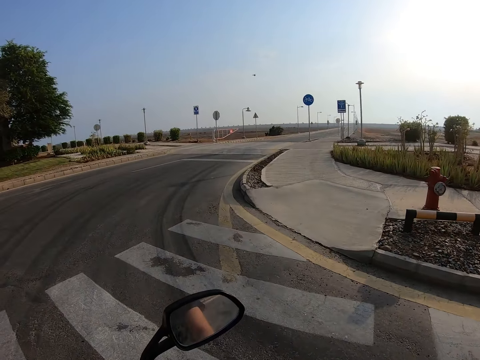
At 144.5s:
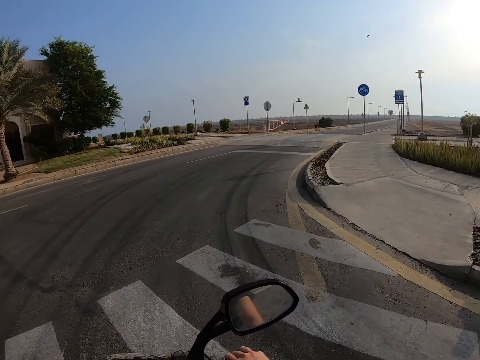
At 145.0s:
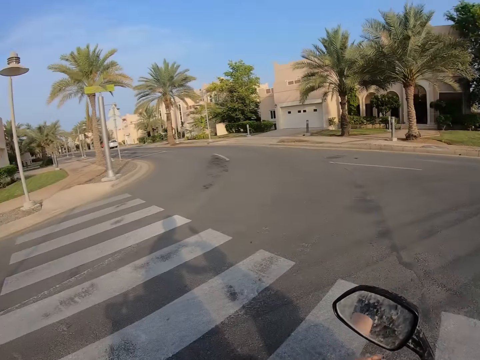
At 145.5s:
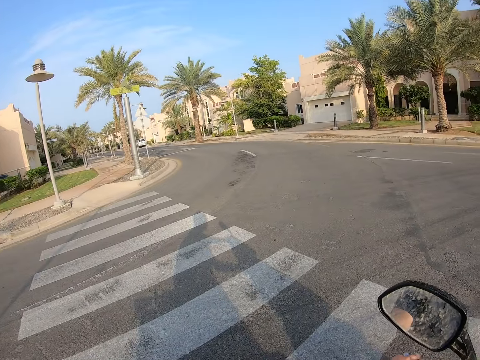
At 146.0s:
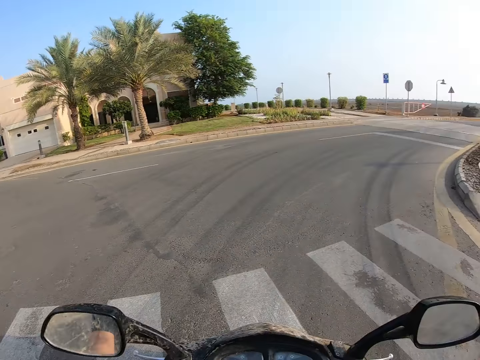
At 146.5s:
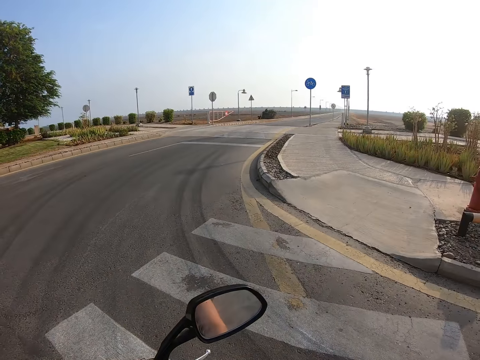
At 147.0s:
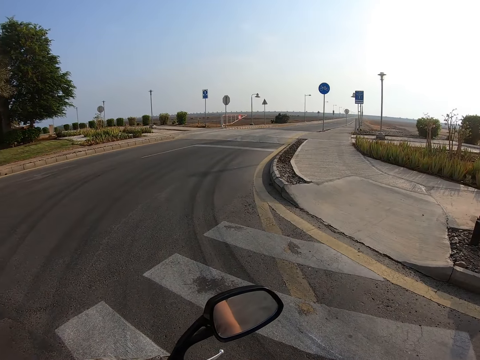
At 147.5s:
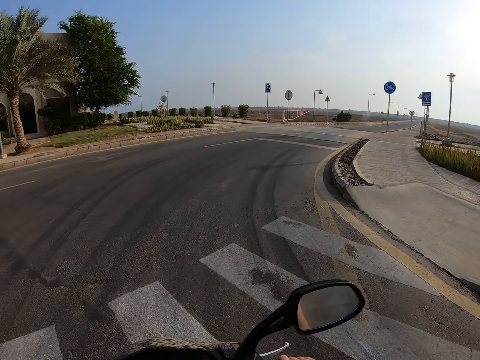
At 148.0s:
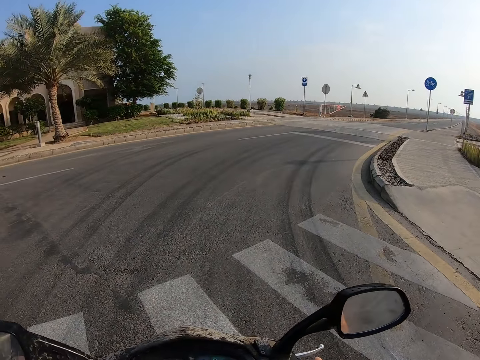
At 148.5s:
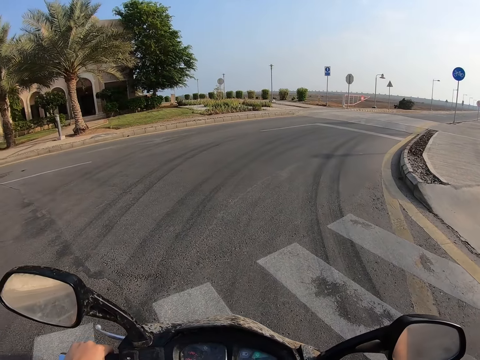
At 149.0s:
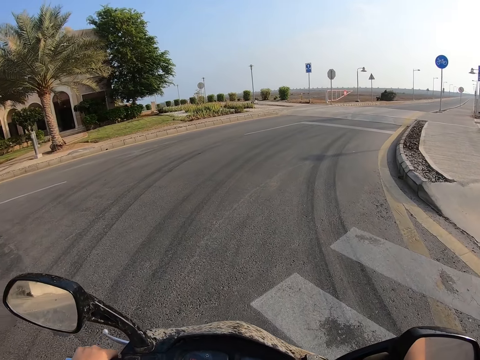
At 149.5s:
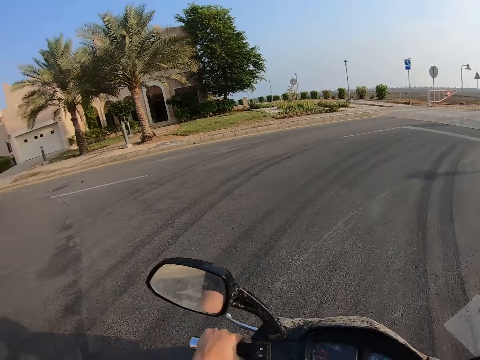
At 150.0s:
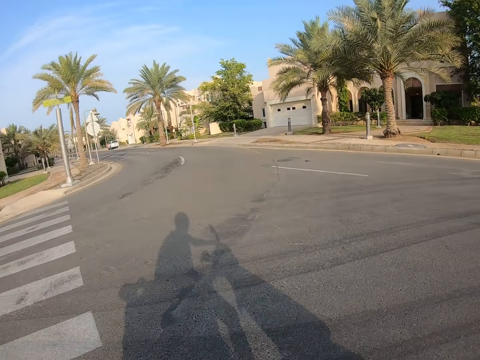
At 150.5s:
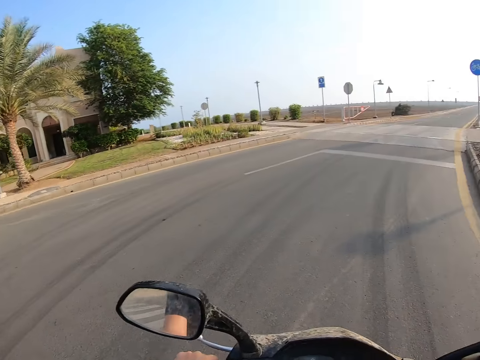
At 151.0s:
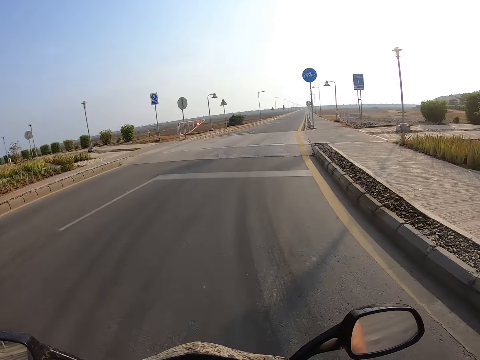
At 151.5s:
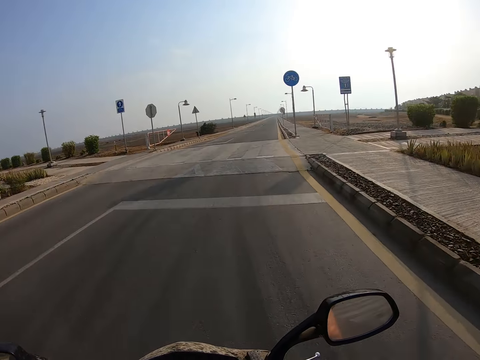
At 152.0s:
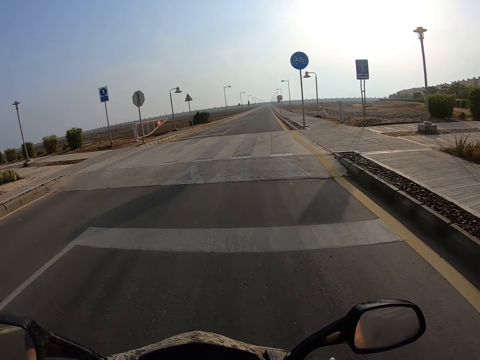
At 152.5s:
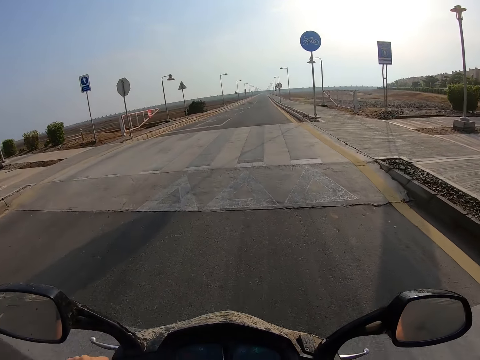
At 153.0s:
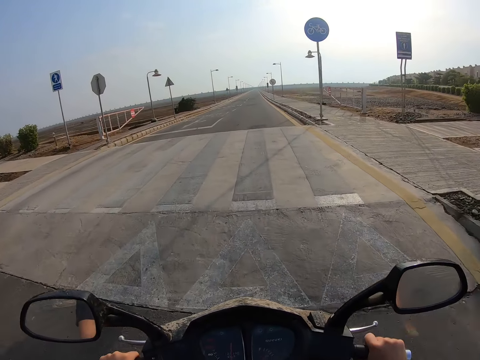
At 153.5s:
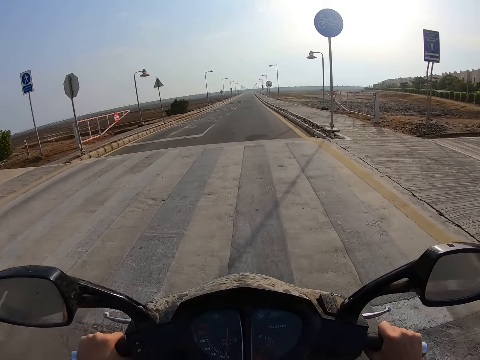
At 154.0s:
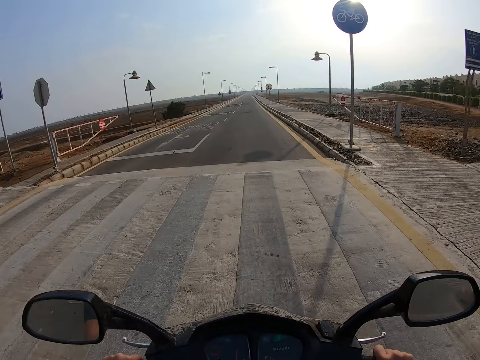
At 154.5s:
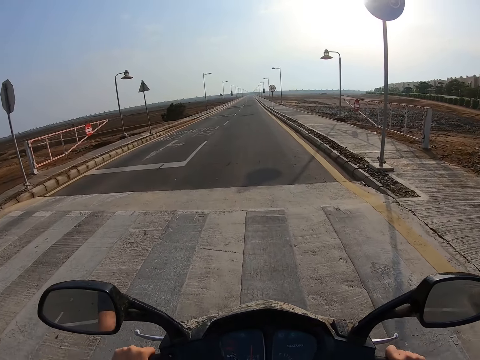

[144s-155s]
The camera wearer looks around. They drive the motorbike.

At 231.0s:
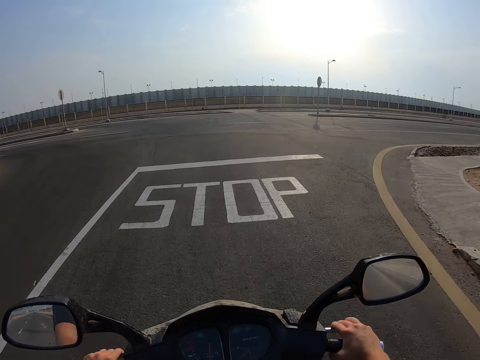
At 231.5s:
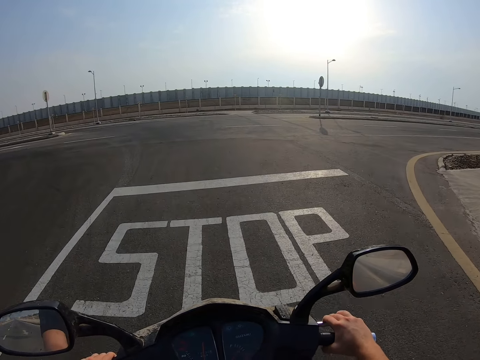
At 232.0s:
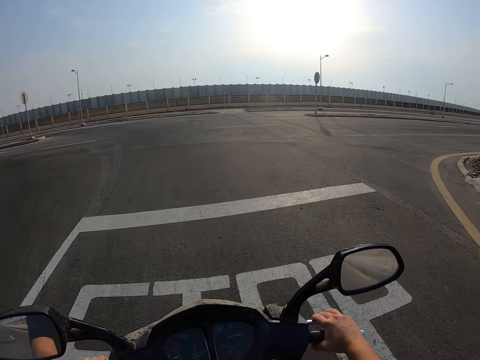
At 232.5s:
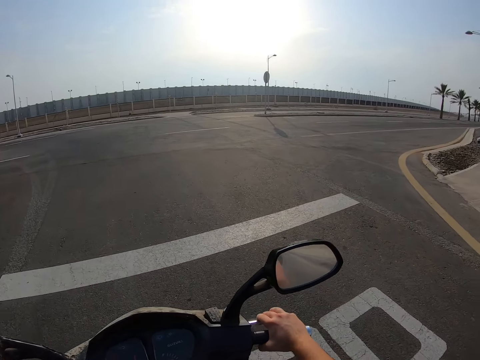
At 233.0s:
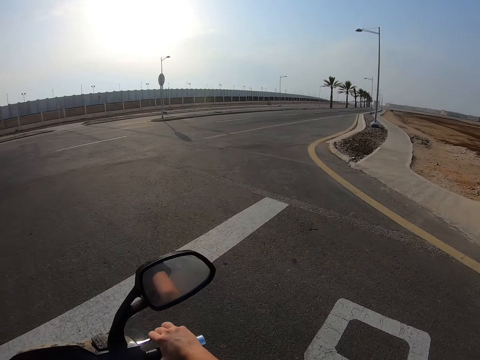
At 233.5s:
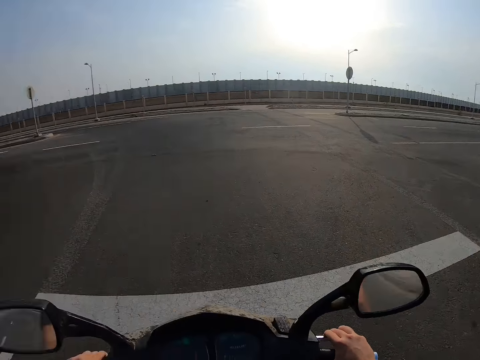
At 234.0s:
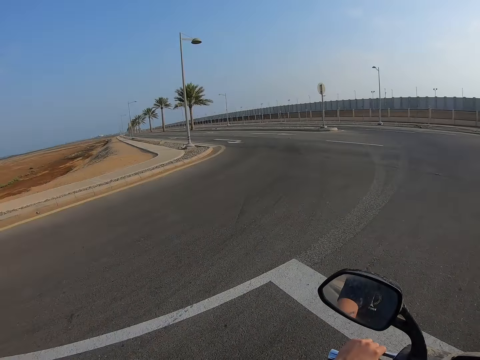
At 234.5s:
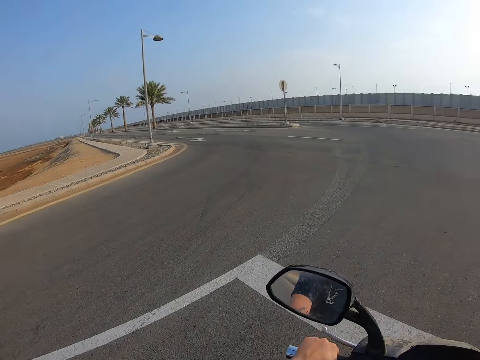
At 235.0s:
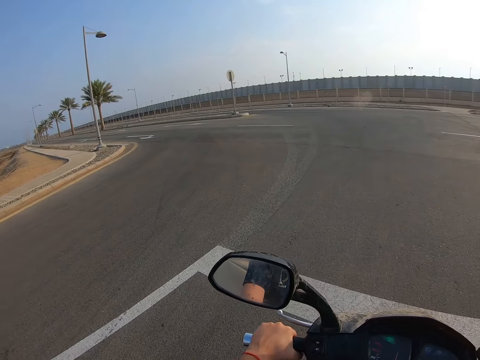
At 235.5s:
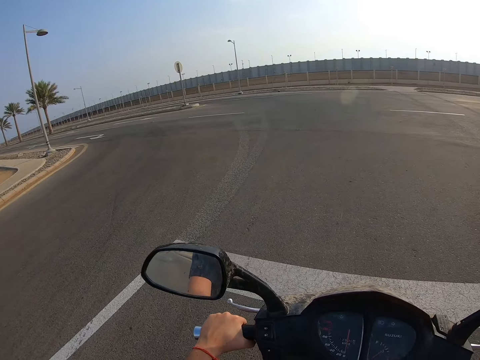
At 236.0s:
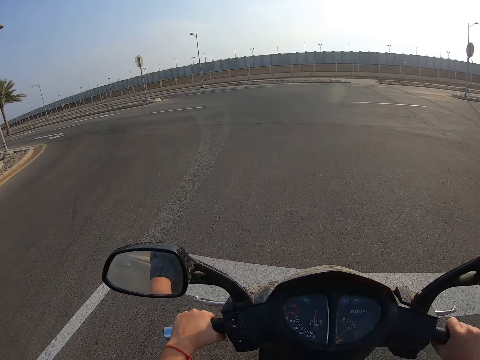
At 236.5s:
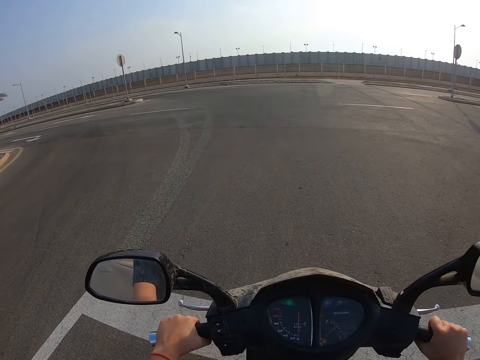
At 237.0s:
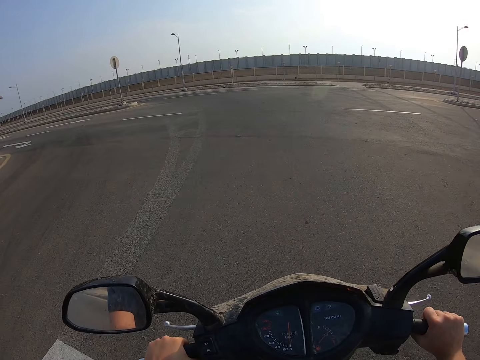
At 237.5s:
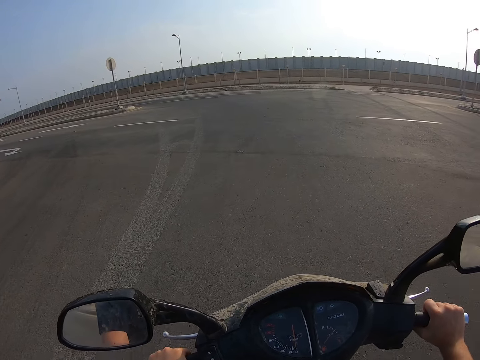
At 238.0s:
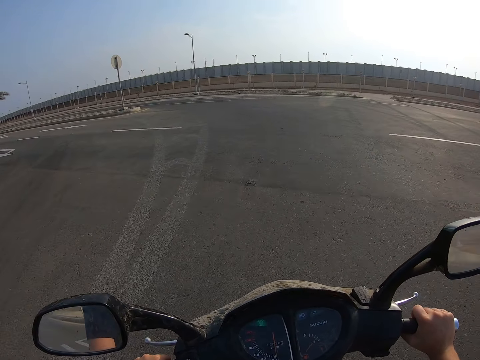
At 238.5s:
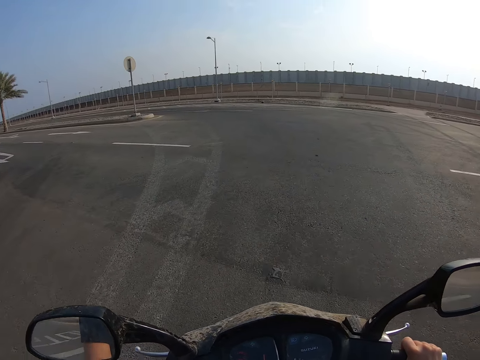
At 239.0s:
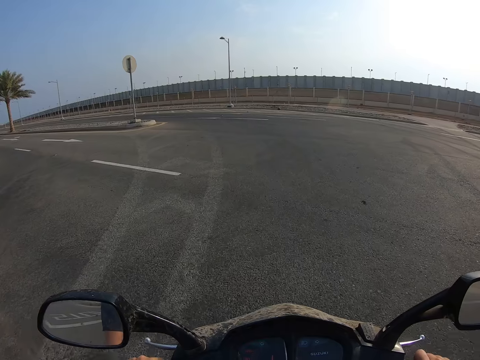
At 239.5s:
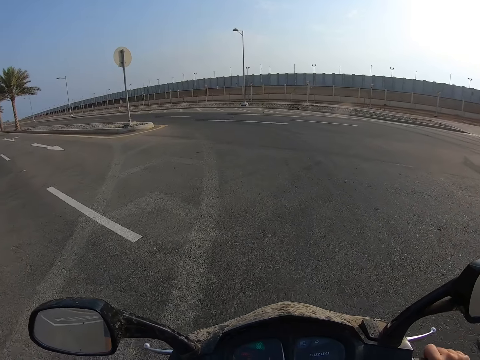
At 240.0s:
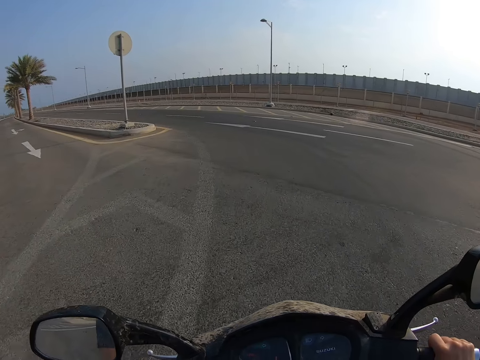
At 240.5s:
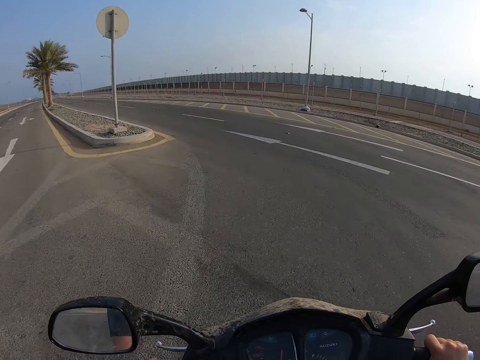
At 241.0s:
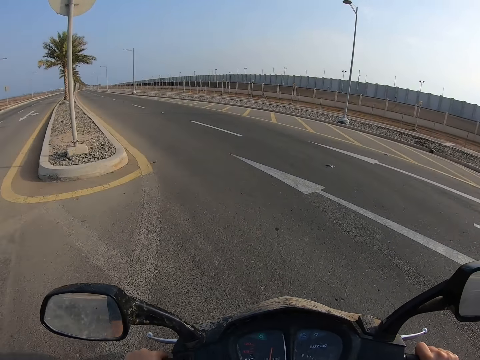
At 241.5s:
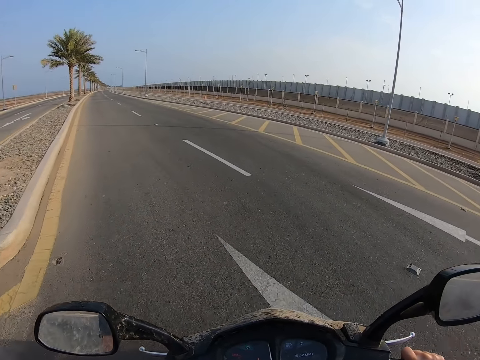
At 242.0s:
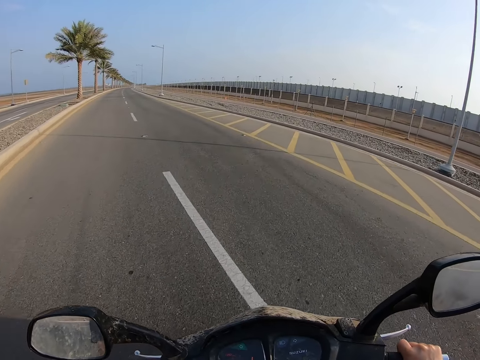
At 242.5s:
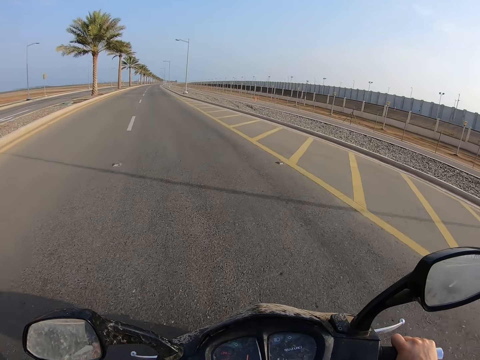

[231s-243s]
The camera wearer looks around. They drive the motorbike.

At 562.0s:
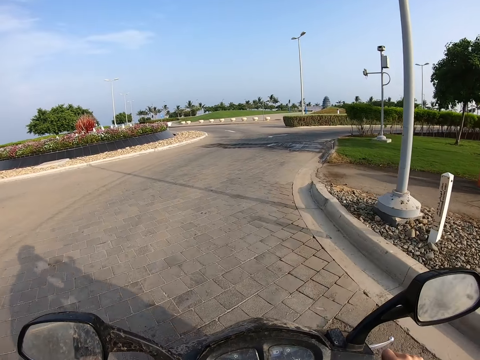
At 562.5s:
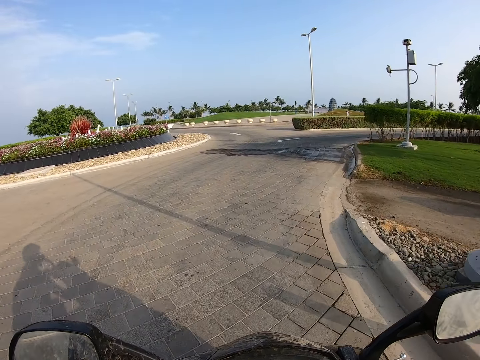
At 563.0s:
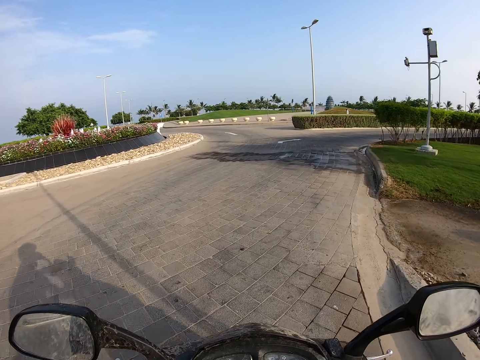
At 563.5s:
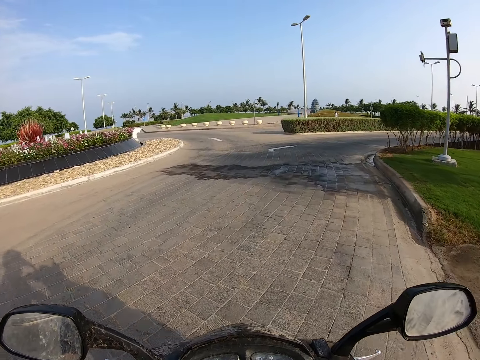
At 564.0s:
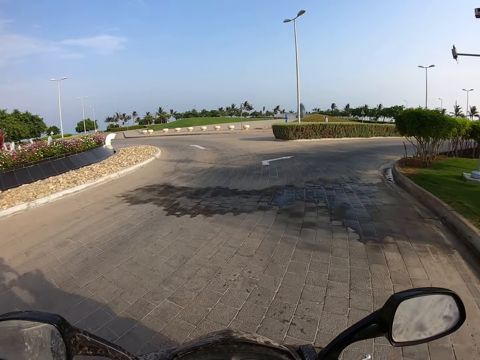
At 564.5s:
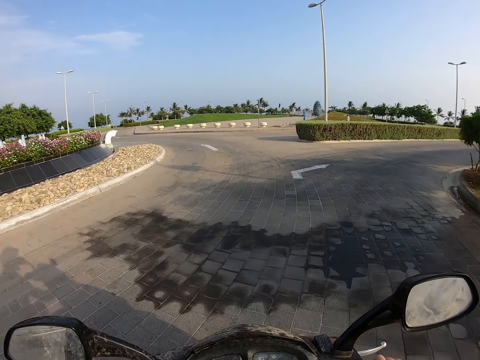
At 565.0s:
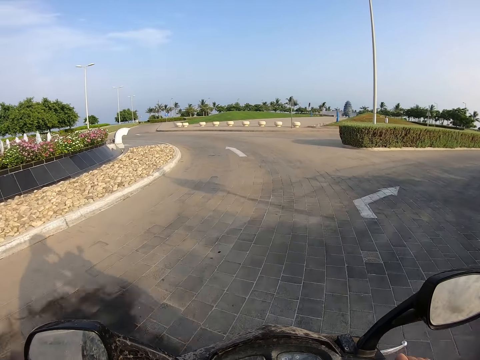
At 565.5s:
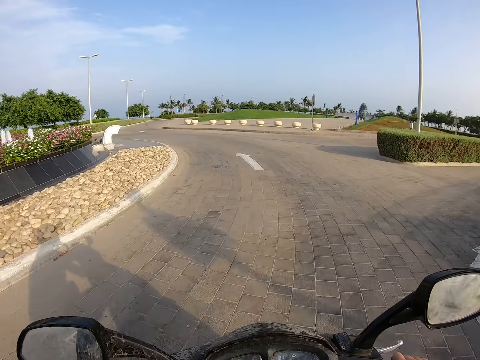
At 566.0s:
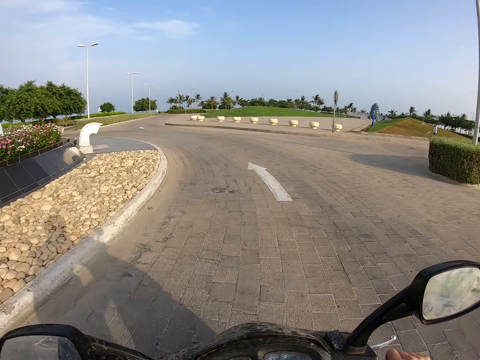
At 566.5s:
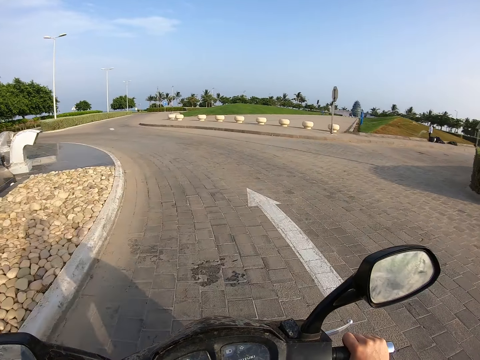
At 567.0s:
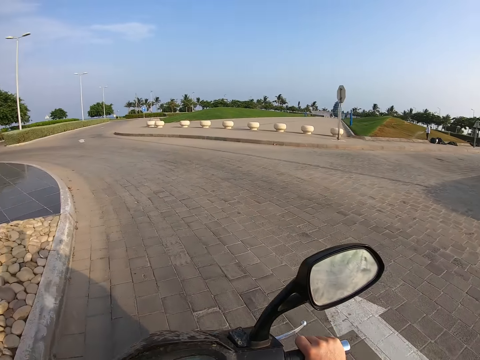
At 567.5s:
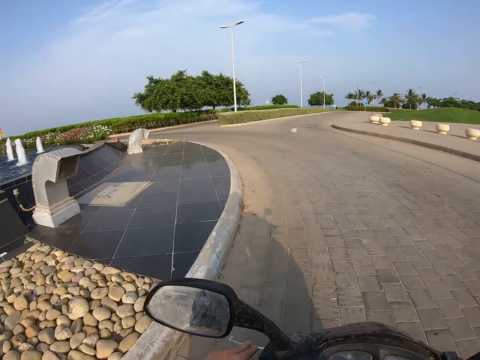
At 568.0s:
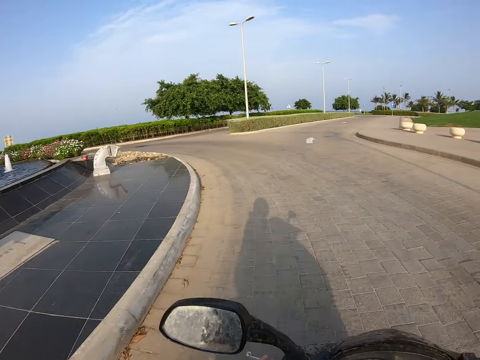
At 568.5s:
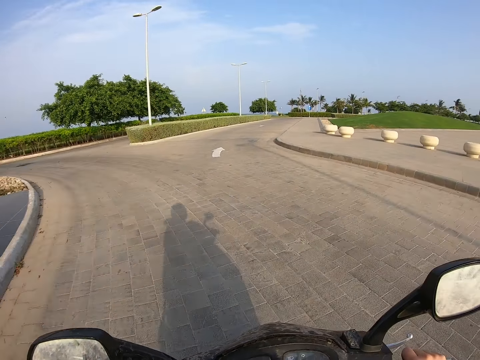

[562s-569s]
The camera wearer rides a motorbike on the park.
